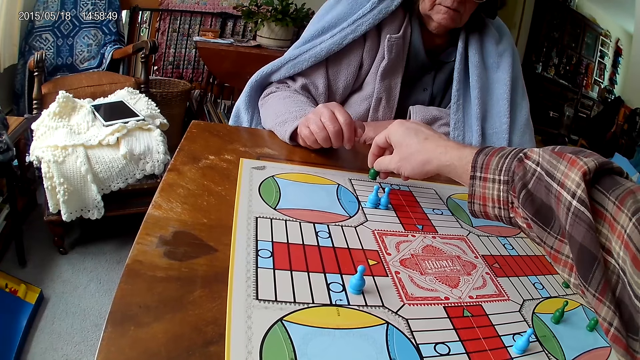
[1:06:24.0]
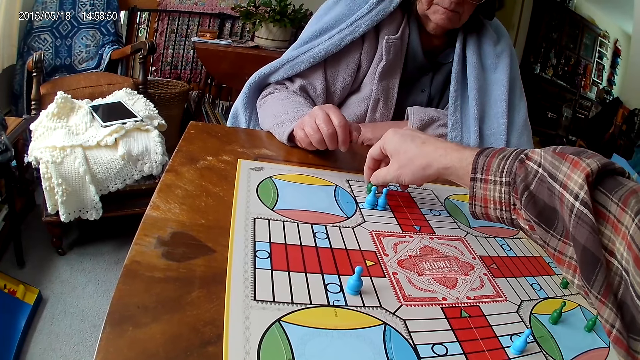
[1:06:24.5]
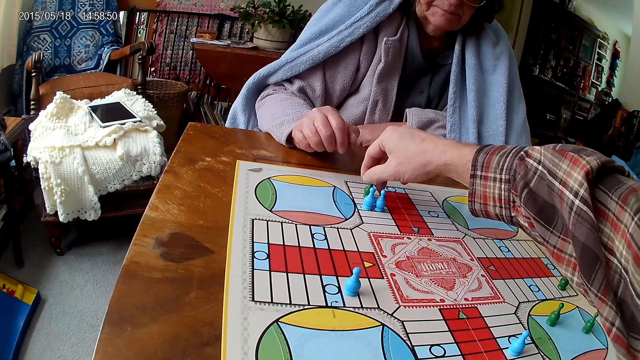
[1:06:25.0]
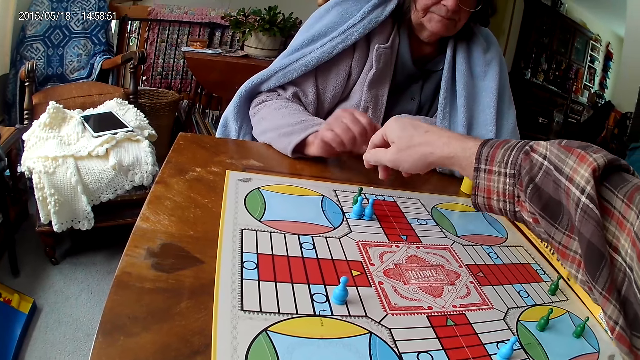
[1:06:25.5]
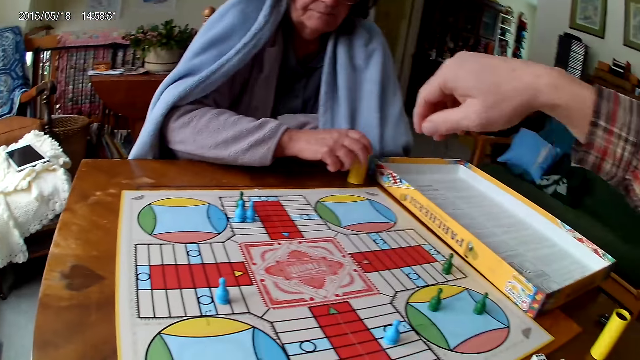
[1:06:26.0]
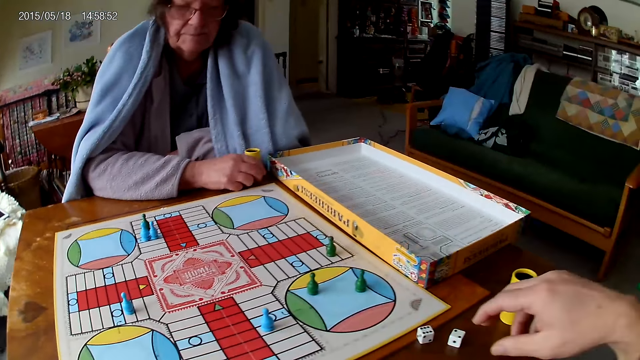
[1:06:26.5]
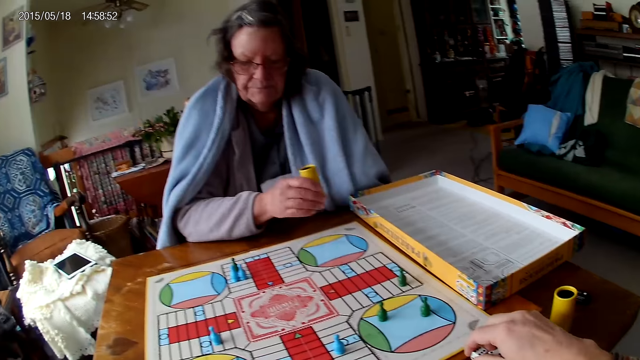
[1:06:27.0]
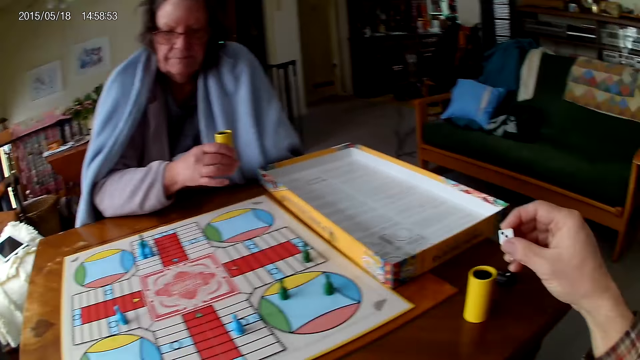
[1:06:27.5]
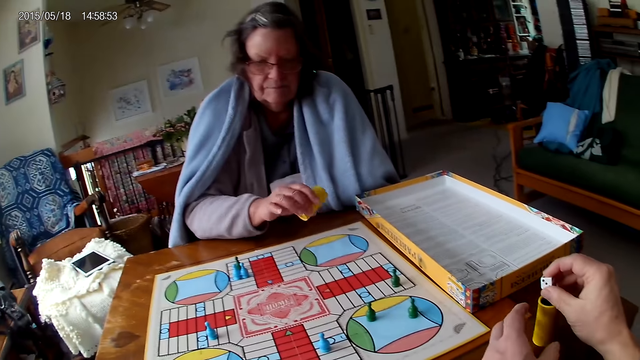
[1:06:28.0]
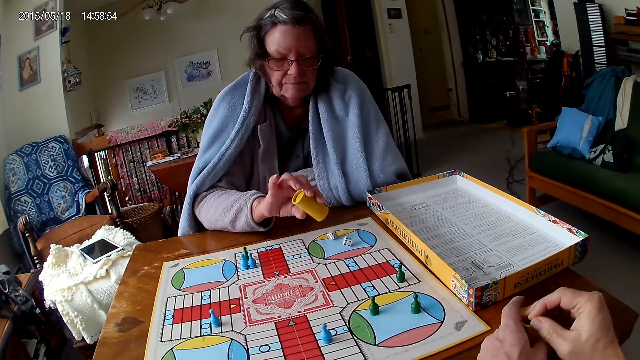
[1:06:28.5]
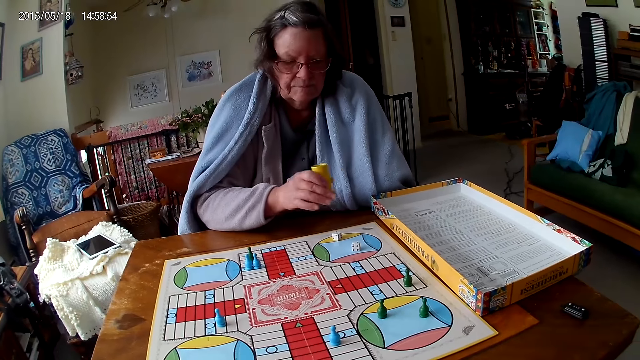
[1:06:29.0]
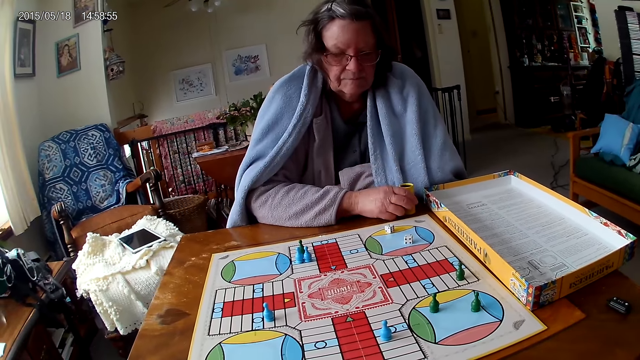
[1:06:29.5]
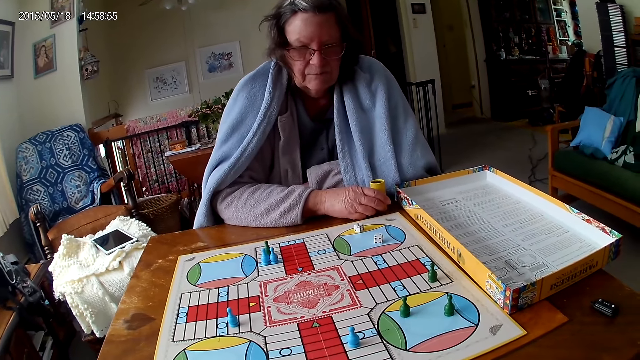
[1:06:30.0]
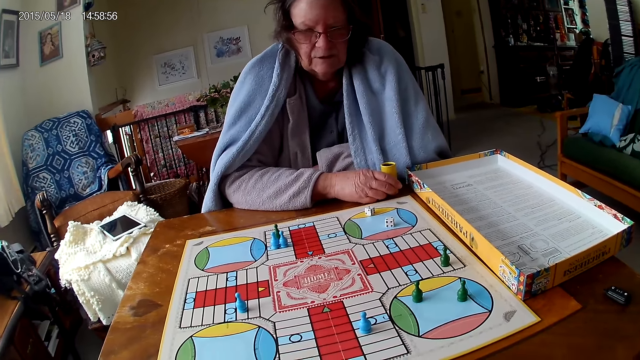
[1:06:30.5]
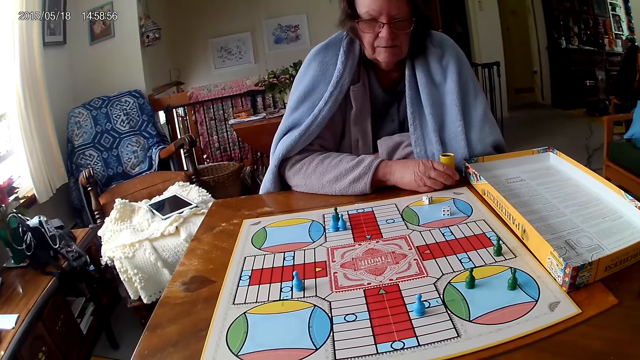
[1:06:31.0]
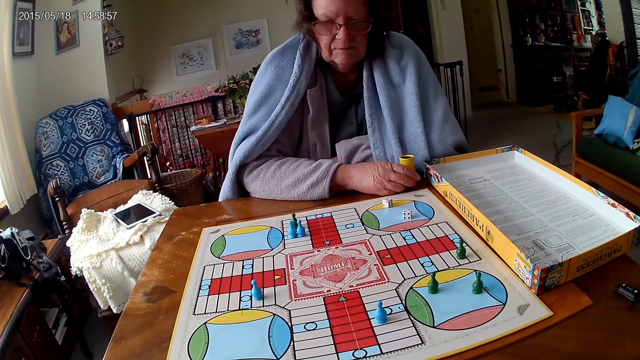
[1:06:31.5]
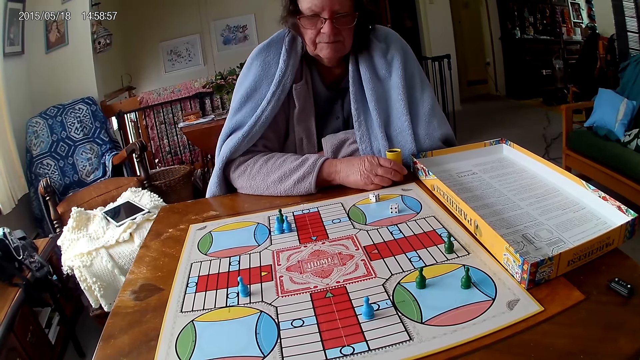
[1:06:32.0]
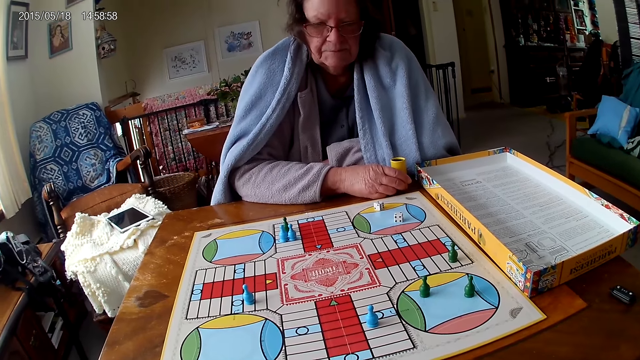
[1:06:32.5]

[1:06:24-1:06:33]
The camera wearer packs the dice on the table with his left hand. He puts the dice in the dice cup on the table. A woman shakes the dice cup. The woman pours the dice in the dice cup on the ludo game with her right hand. The woman drops the dice cup on the table with her right hand.

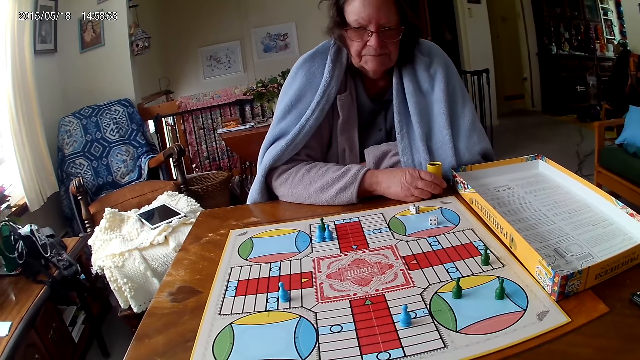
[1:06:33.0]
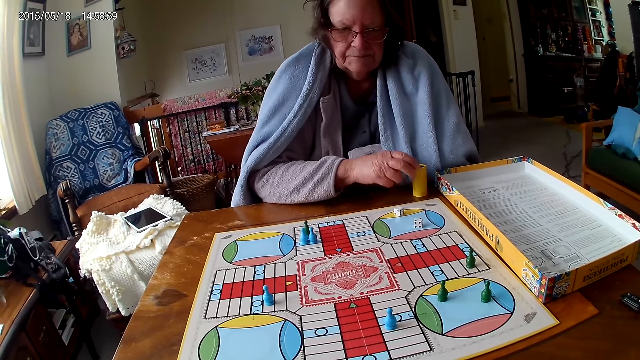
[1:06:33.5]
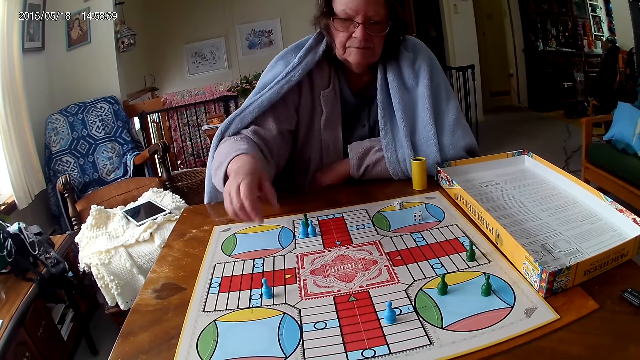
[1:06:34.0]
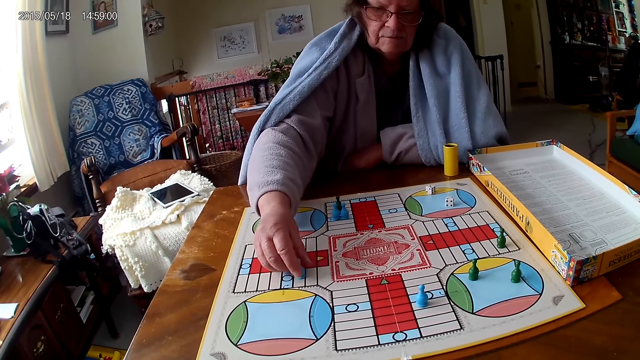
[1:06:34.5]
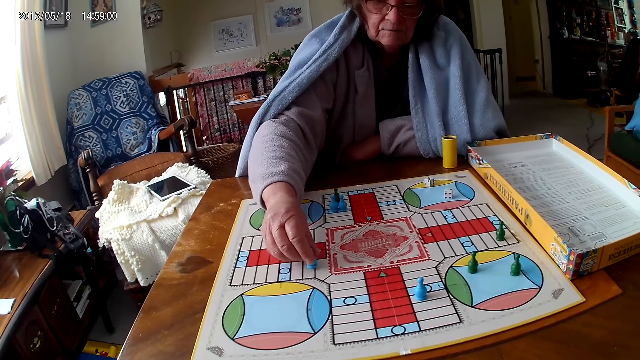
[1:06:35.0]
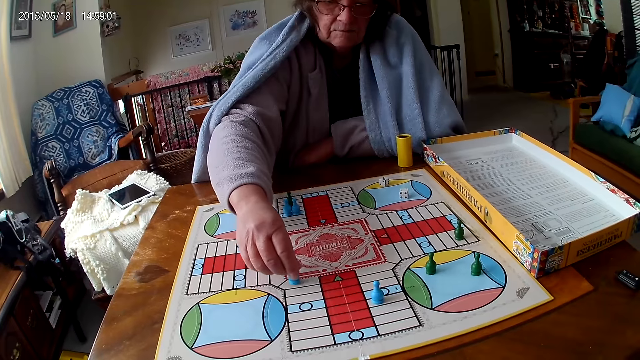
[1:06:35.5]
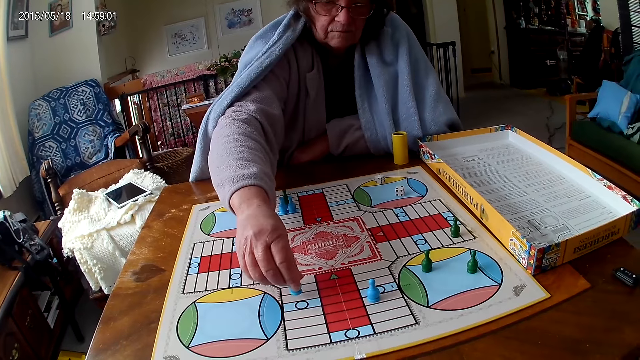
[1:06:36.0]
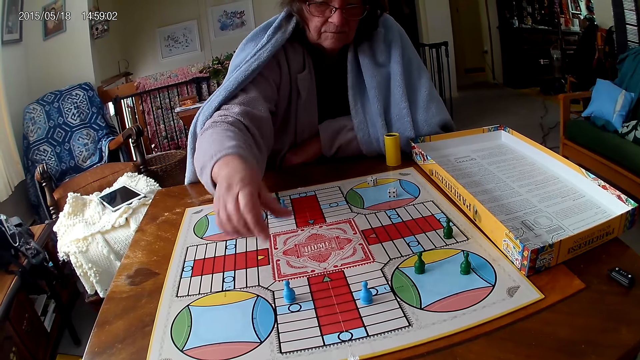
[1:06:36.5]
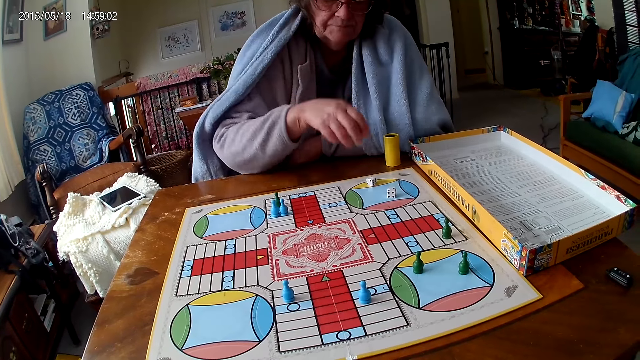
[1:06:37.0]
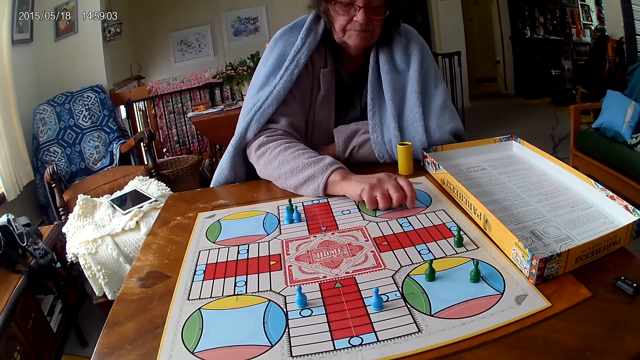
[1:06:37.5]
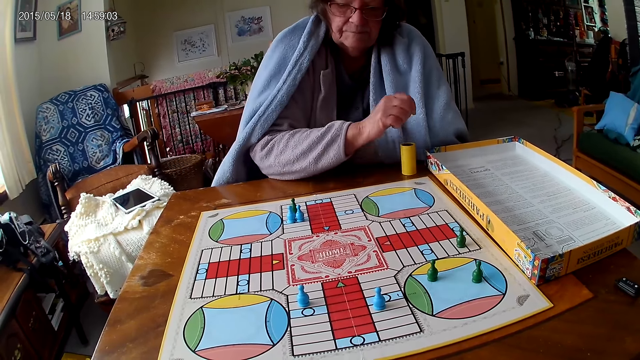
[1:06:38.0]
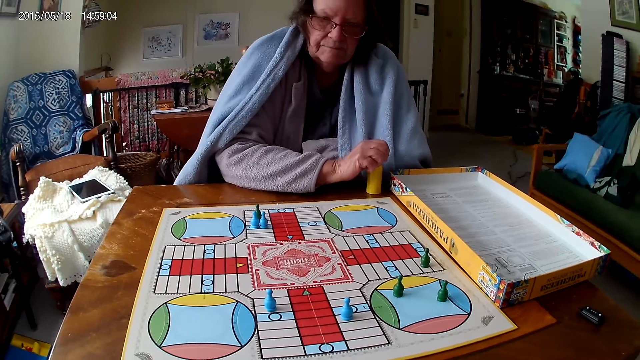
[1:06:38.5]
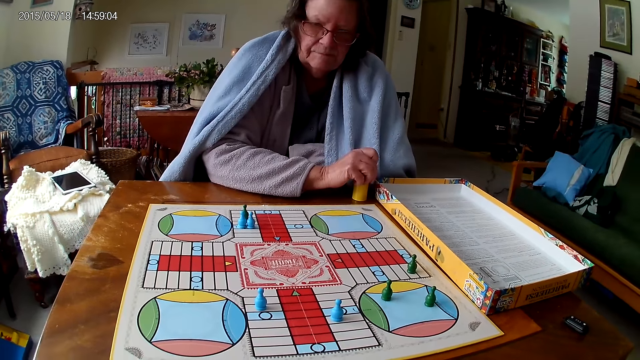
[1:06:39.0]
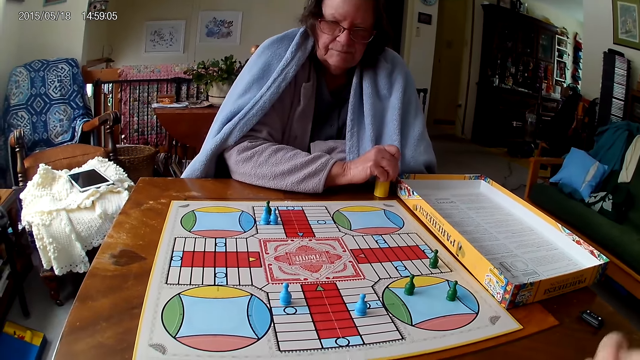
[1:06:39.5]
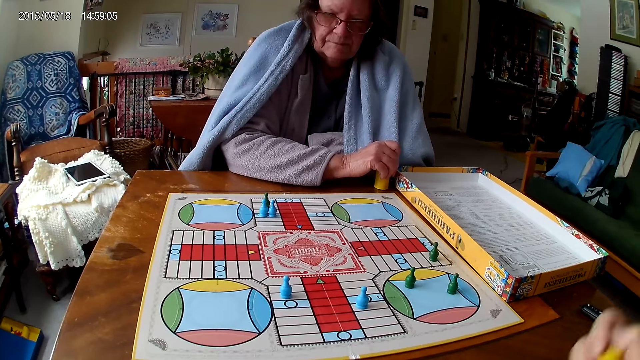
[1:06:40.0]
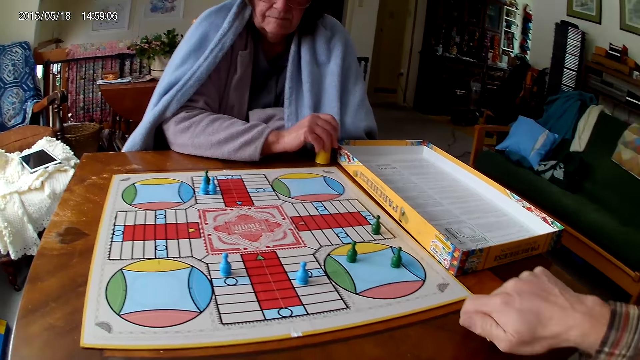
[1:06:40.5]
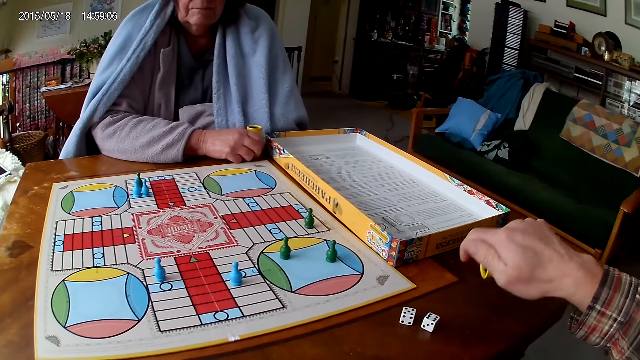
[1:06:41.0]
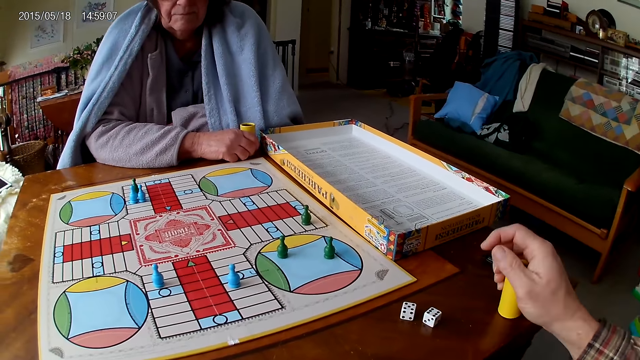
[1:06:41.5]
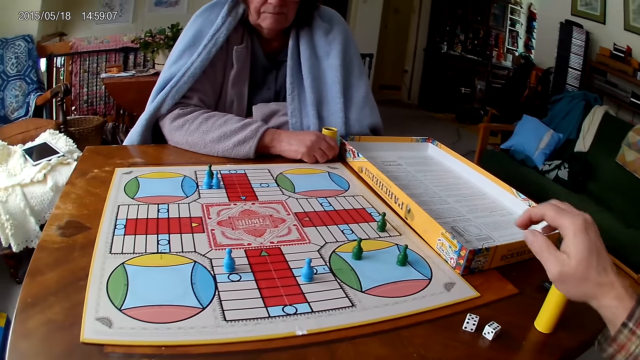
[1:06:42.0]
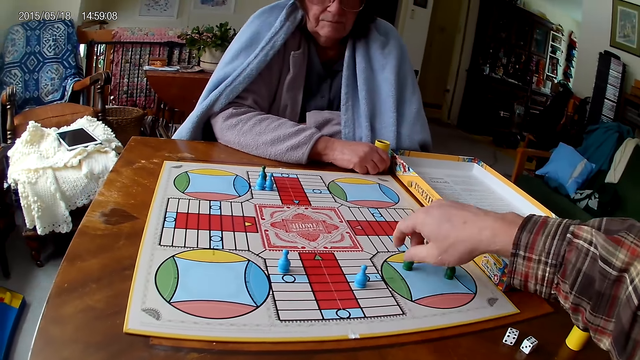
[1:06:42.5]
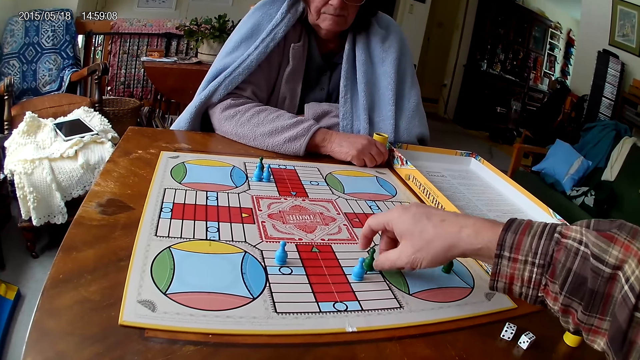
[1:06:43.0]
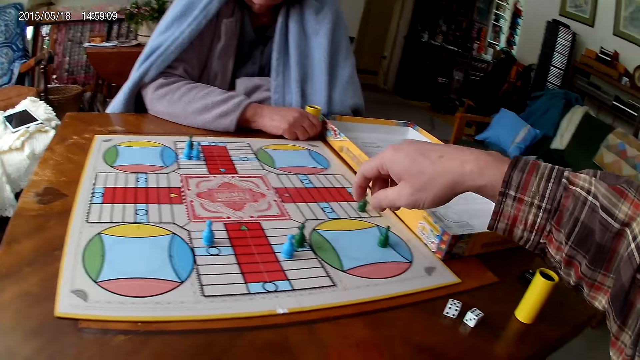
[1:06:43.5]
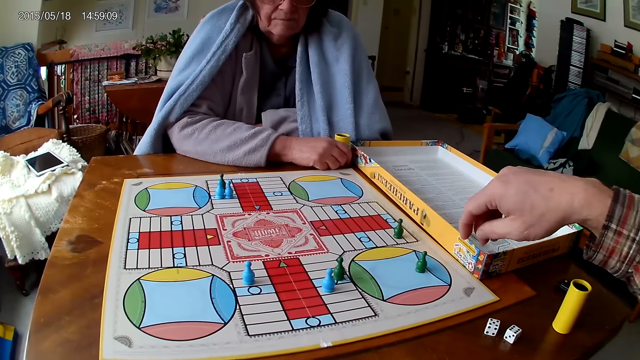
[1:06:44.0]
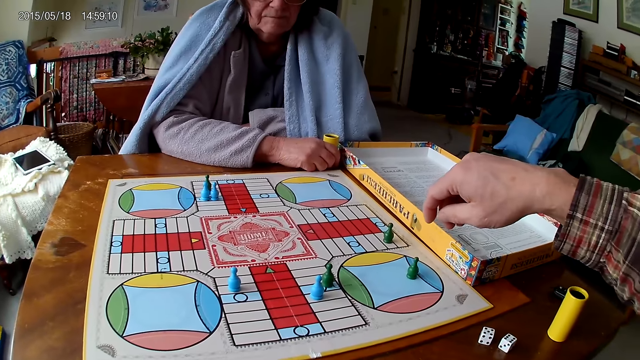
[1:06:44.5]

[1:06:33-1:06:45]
A woman counts the tiles on the ludo game on the table with ludo tokens in her right hand. She moves a pawn. She packs dice from the ludo game on the table with her right hand. She puts the dice in the dice cup or dice can on the table with her right hand. The camera wearer shakes the dice cup in his right hand. He pours the dice in the dice cup on the ludo game with his right hand. He puts the dice can on the table. He moves the ludo token on the ludo game with his left hand.
